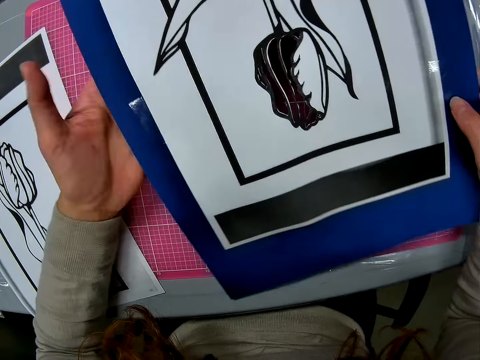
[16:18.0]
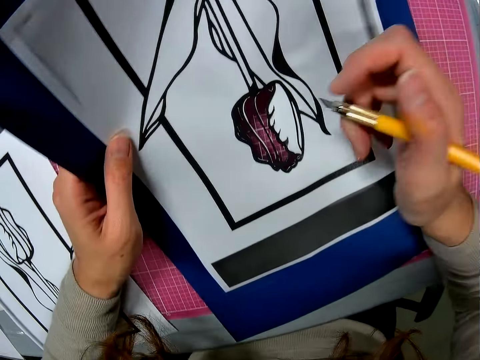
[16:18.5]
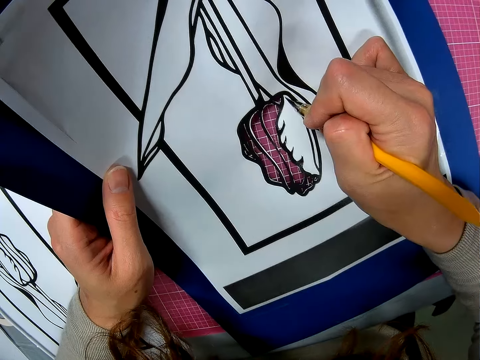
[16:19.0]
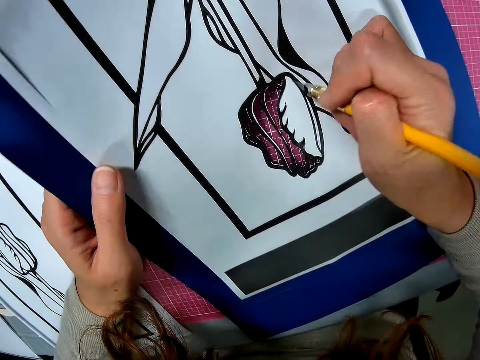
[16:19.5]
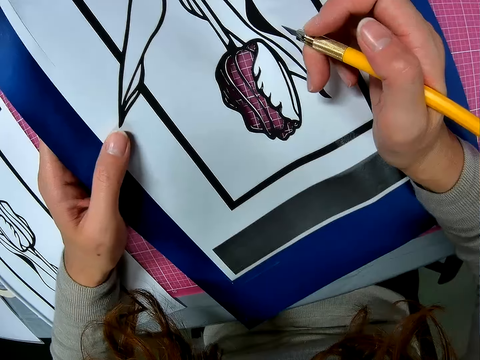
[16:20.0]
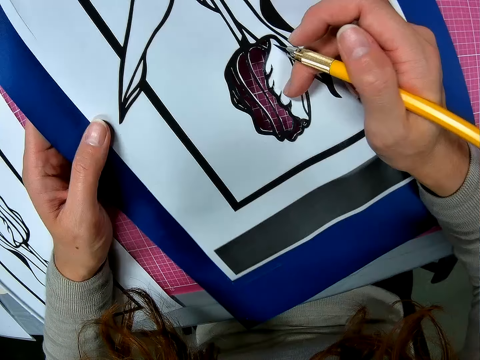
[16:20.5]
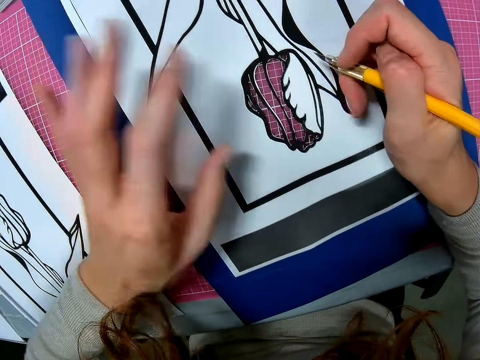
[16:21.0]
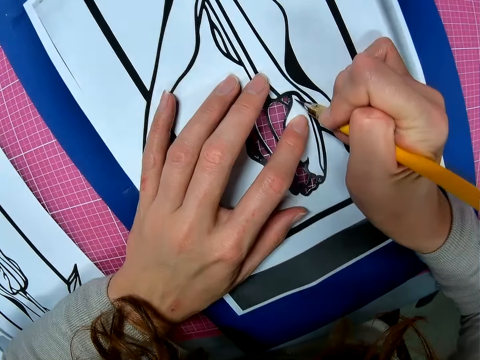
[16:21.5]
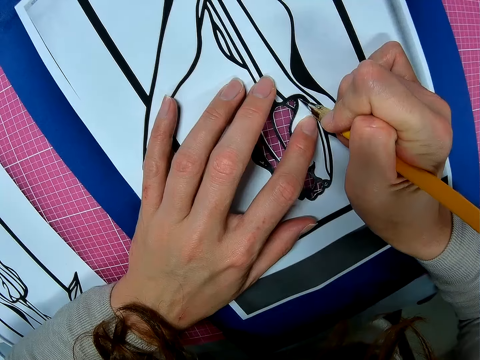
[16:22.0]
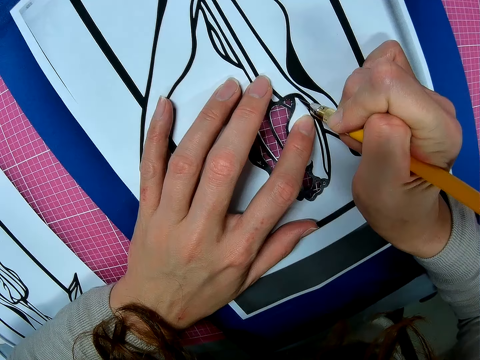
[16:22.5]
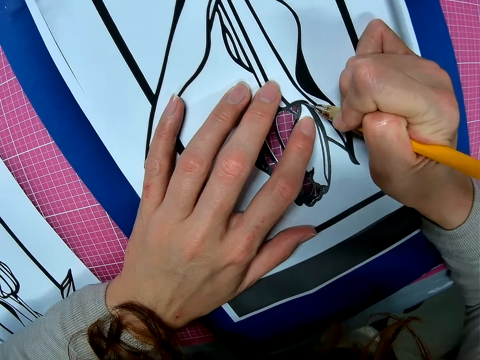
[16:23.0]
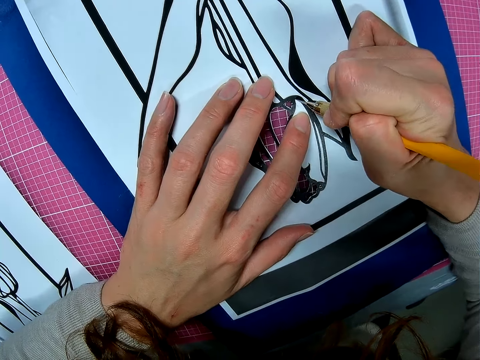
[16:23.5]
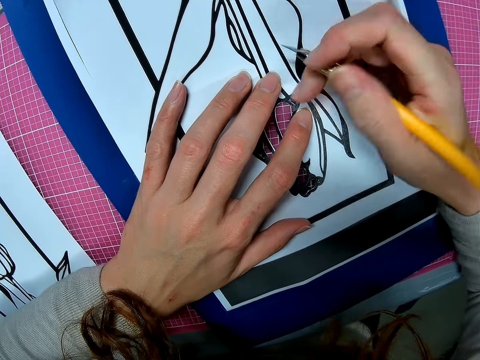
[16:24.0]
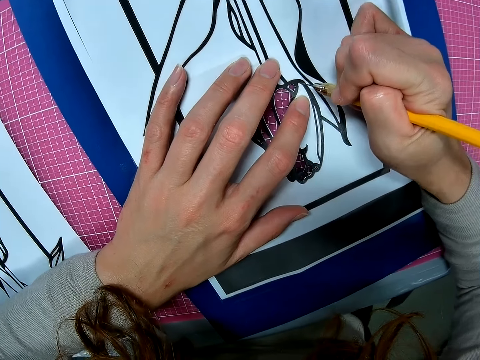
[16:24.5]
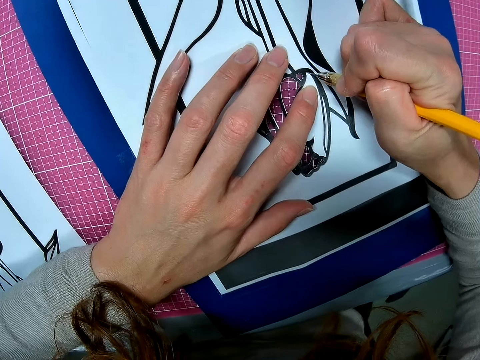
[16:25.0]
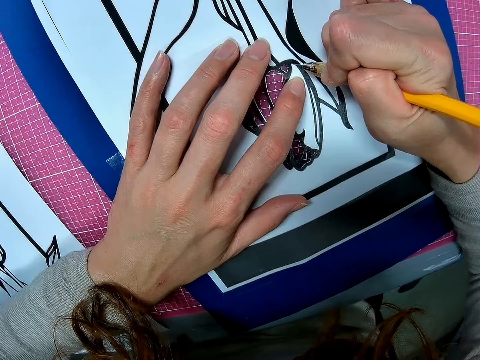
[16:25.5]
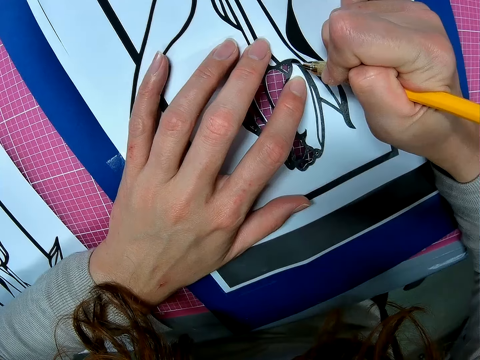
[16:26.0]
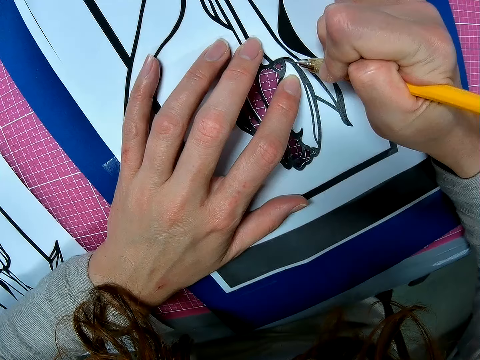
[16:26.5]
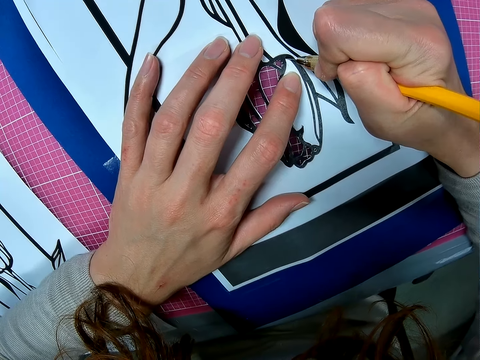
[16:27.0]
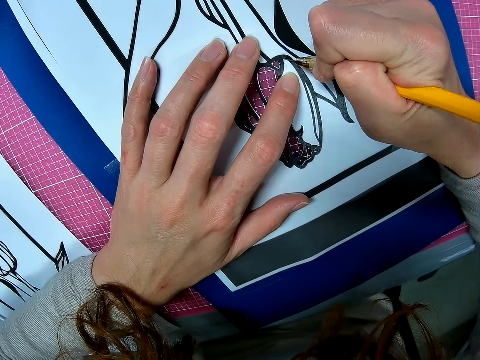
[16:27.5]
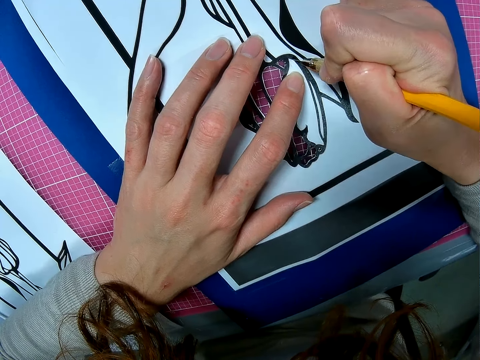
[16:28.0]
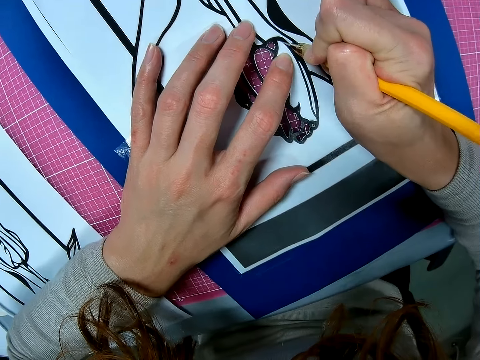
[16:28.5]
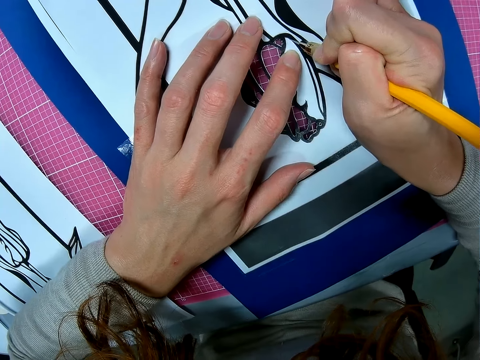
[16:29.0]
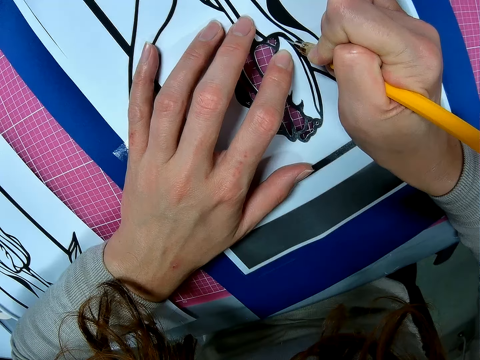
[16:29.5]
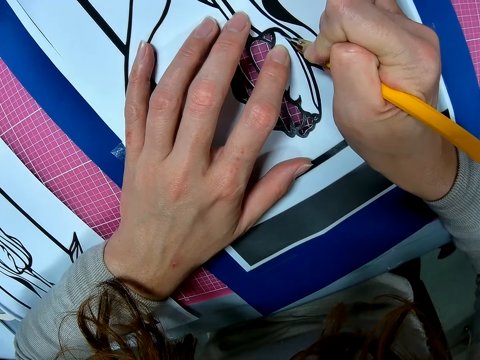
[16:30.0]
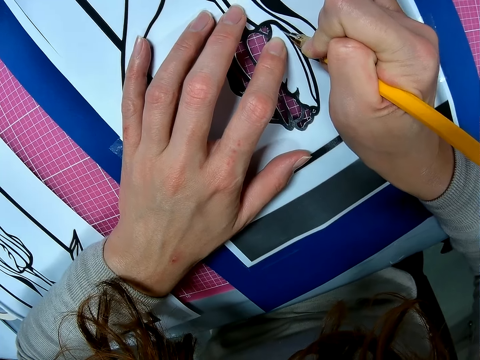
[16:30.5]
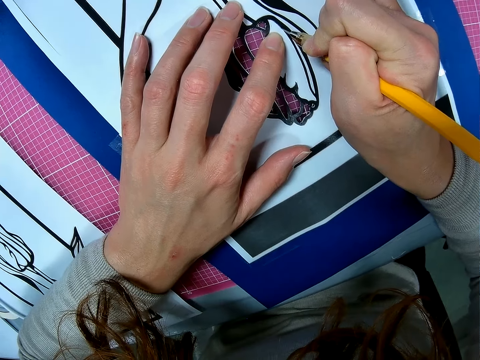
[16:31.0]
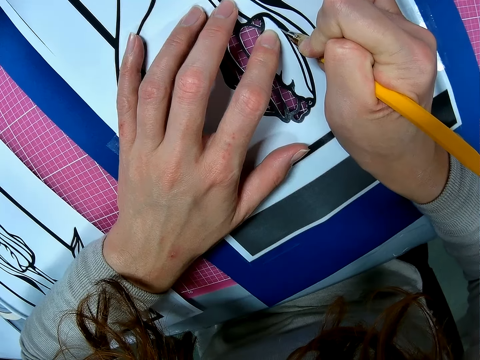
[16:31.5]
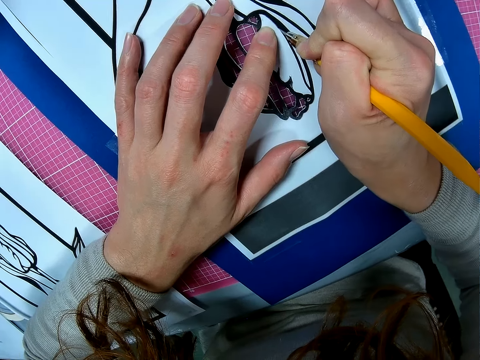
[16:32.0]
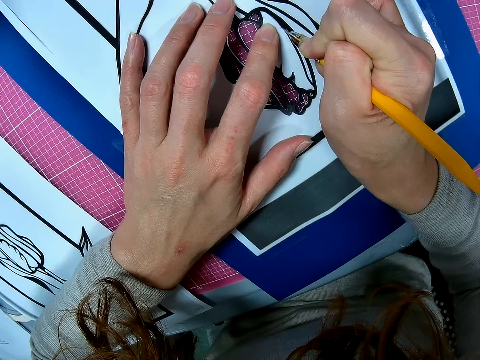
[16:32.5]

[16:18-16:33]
The camera wearer holds the paper with one hand. He places his hand on the paper. He cuts the paper just beside the drawing with the scalpel.

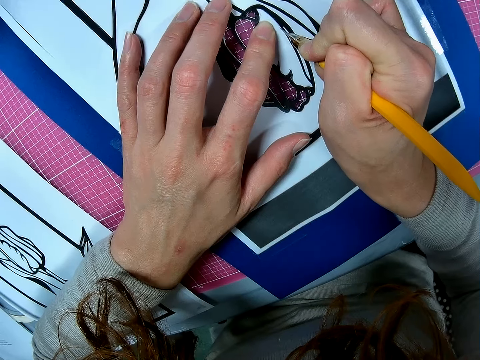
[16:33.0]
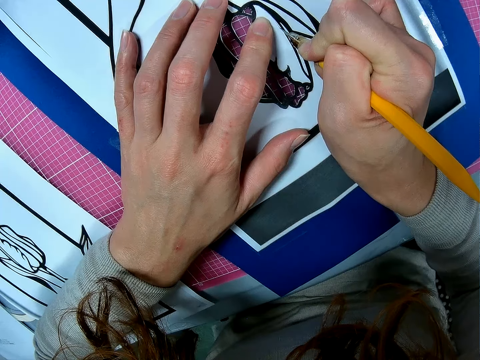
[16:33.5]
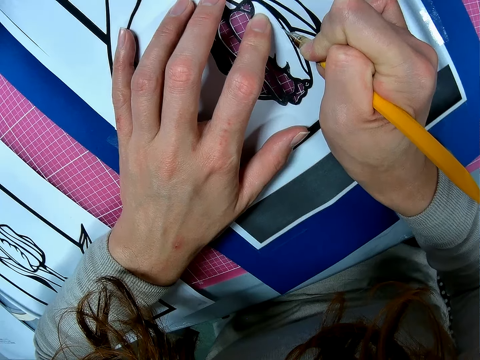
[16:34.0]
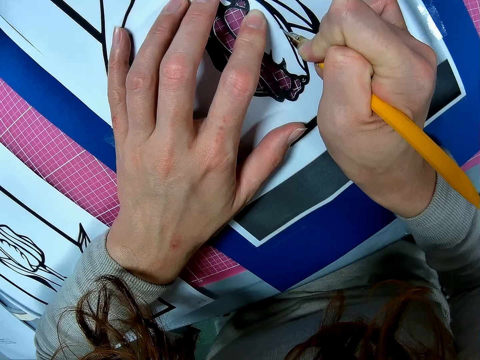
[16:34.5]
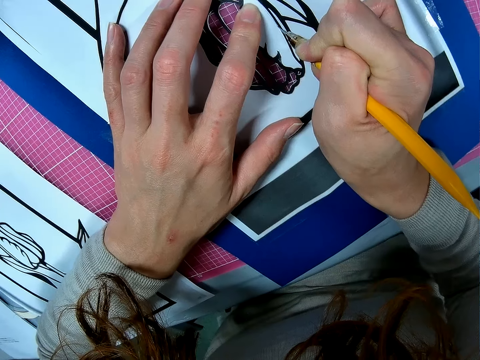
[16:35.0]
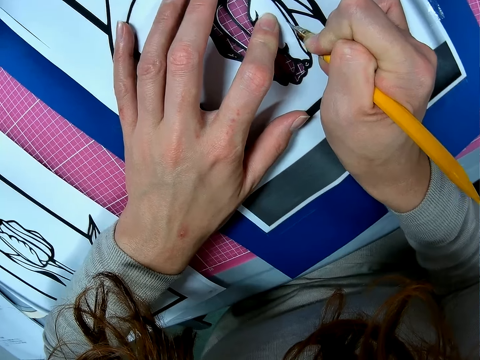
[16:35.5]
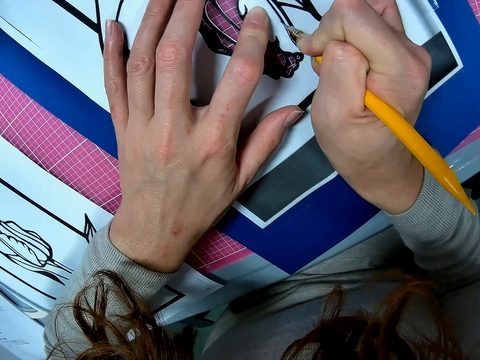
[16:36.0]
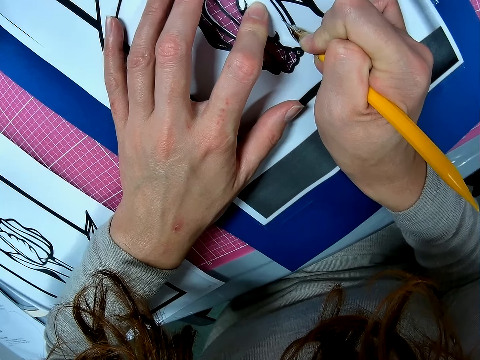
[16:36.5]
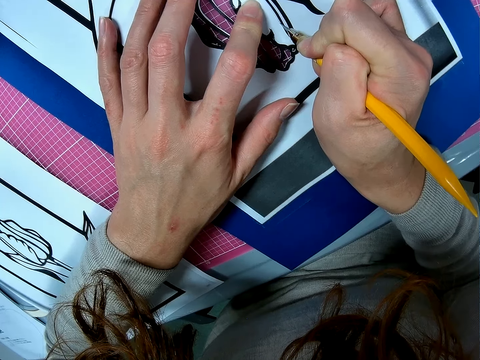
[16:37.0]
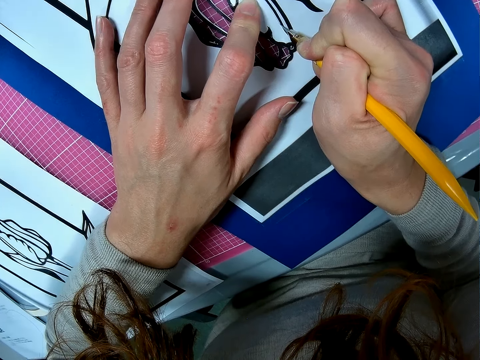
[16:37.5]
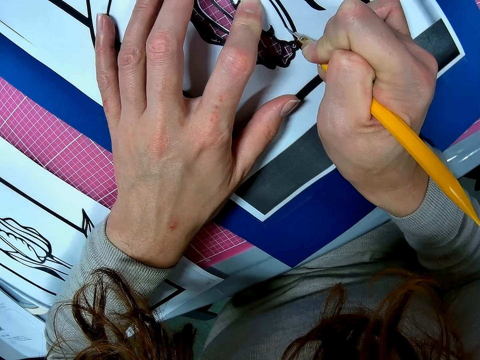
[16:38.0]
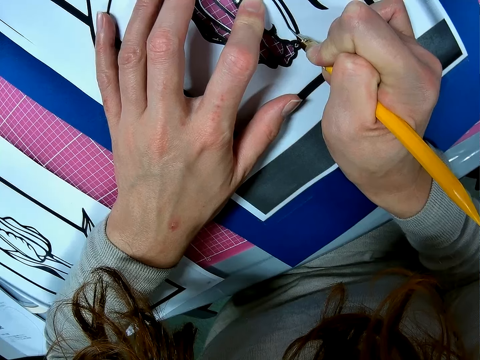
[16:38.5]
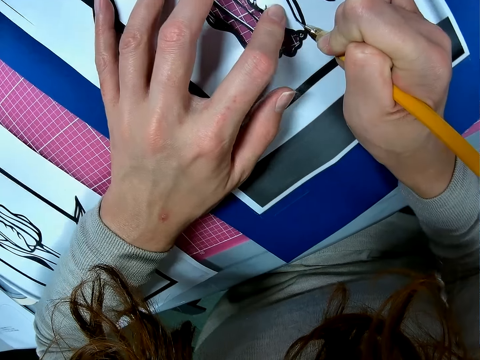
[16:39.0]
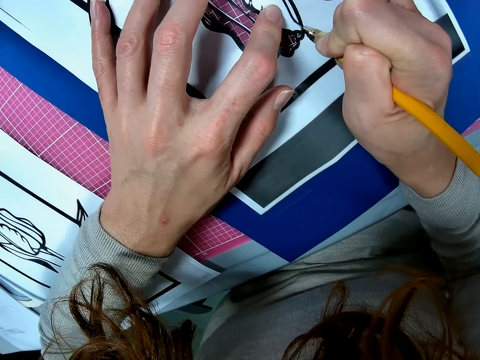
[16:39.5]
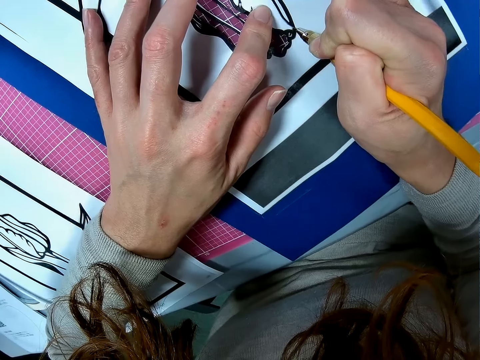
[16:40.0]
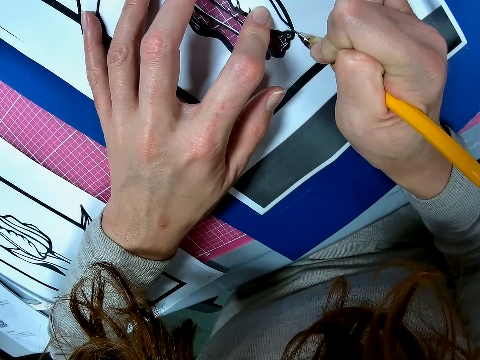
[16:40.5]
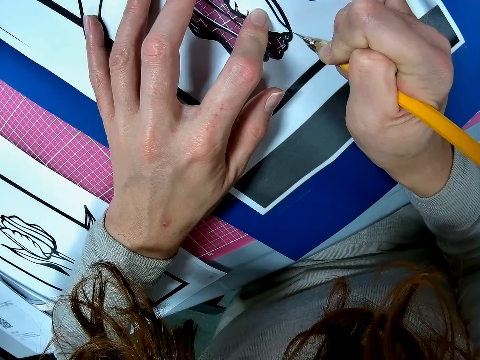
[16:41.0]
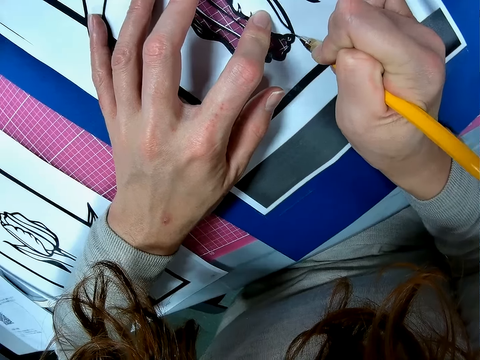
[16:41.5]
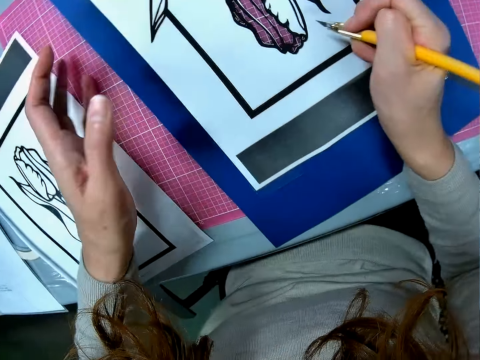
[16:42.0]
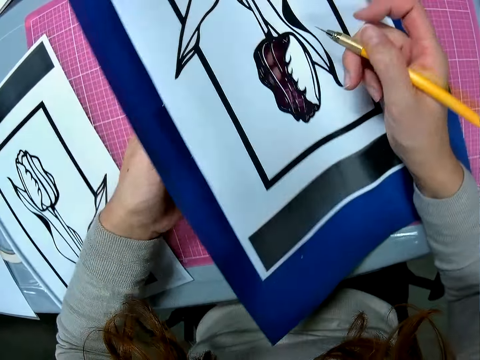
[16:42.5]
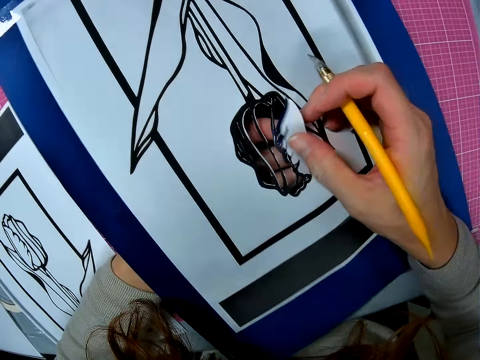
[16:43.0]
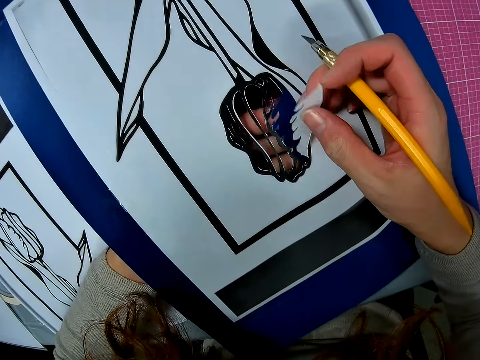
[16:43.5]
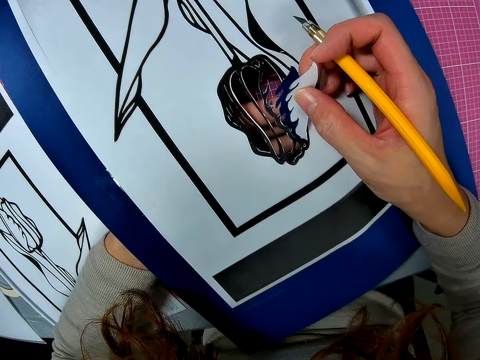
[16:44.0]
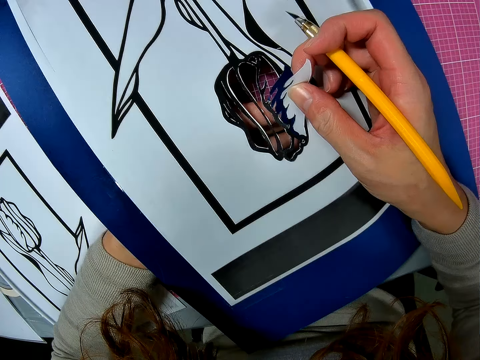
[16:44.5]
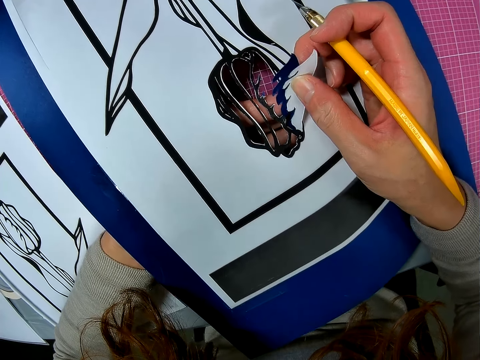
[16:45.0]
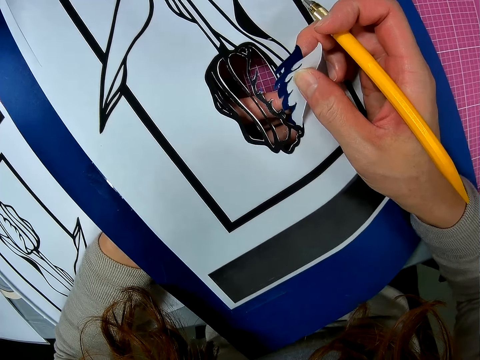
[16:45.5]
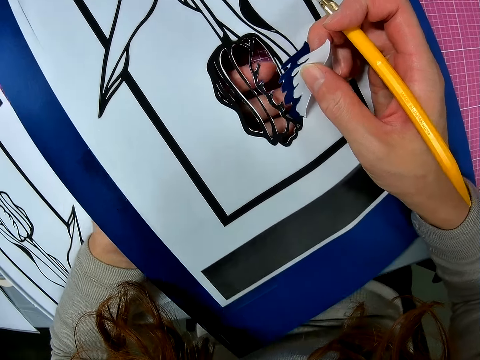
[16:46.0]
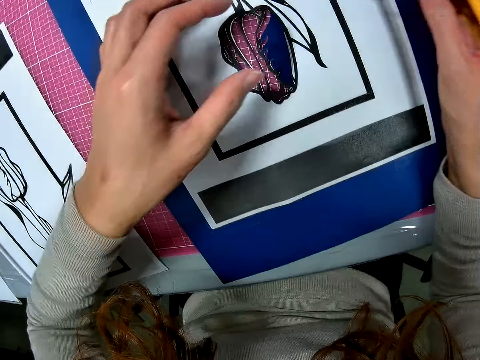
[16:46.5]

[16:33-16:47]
The camera wearer lifts the paper. She pulls the cut off paper with her hand. She places the cut off paper on the table.
